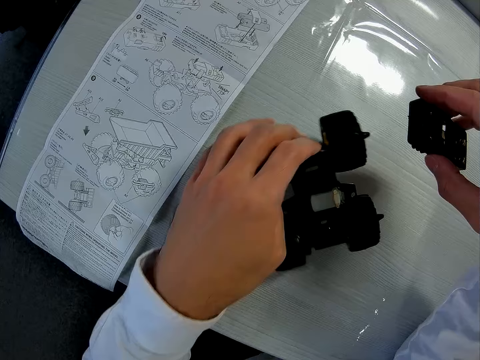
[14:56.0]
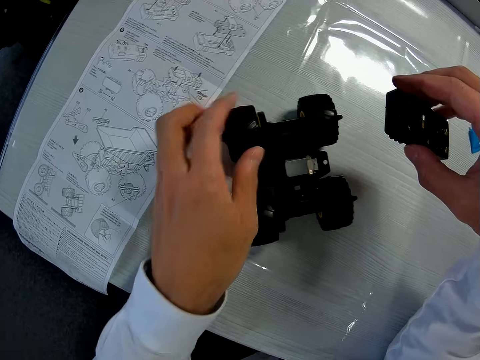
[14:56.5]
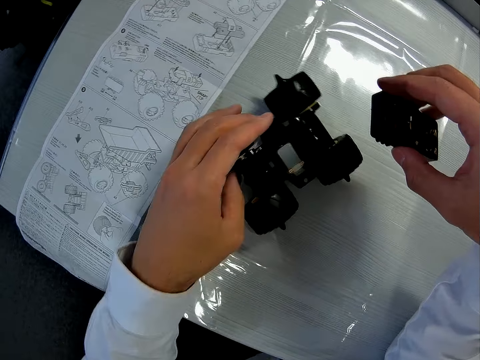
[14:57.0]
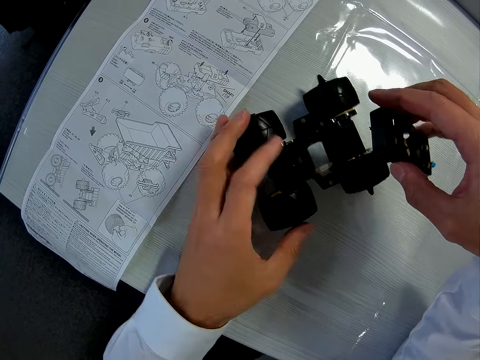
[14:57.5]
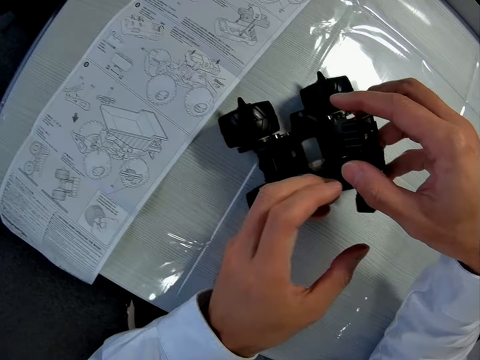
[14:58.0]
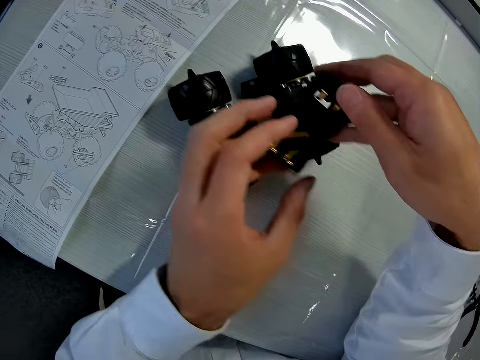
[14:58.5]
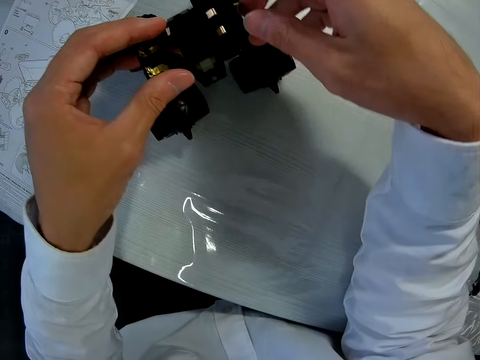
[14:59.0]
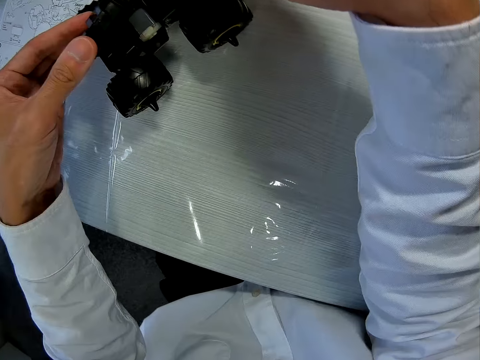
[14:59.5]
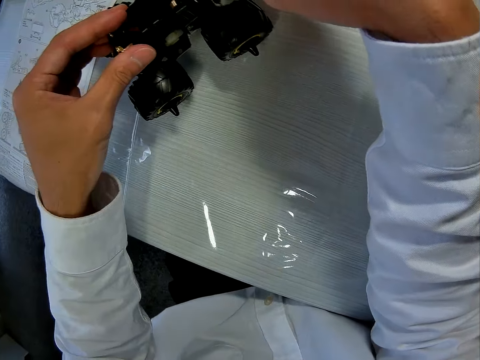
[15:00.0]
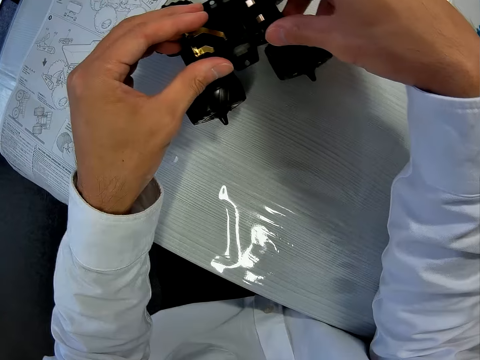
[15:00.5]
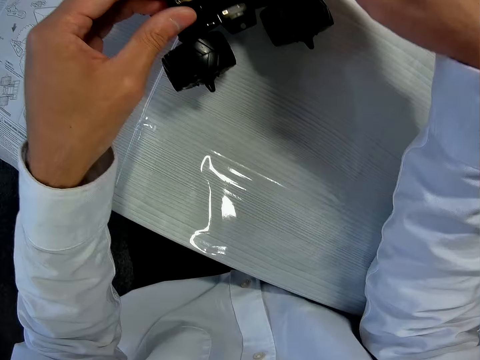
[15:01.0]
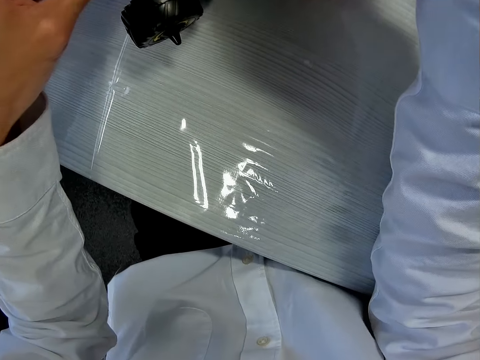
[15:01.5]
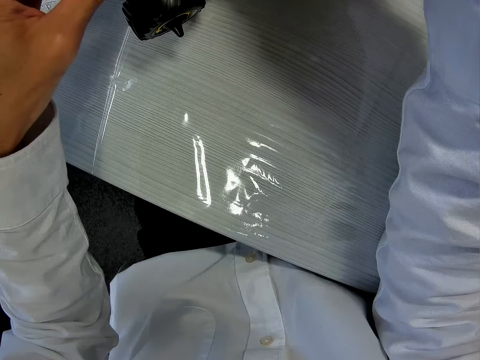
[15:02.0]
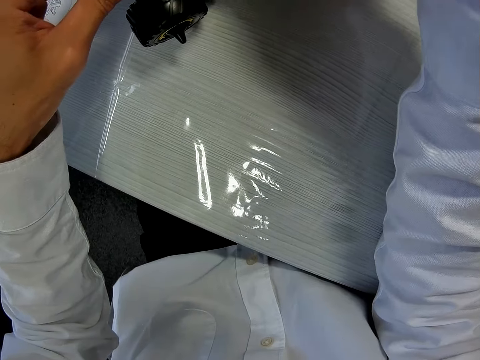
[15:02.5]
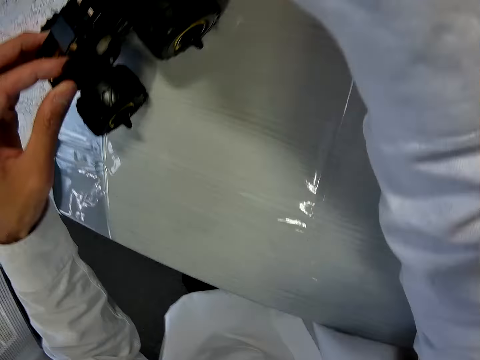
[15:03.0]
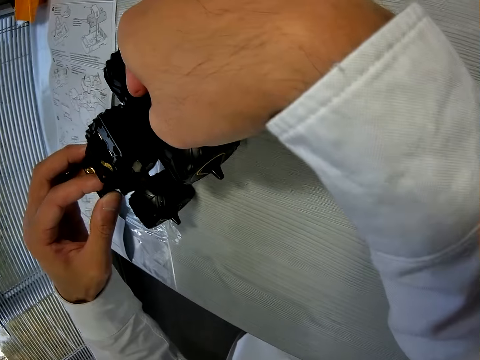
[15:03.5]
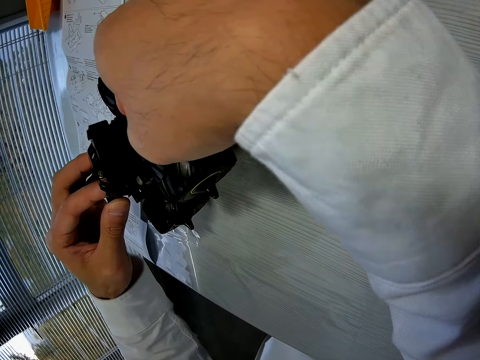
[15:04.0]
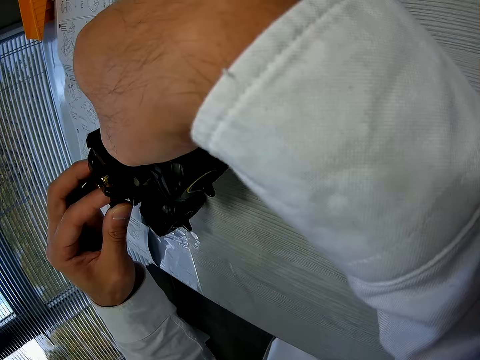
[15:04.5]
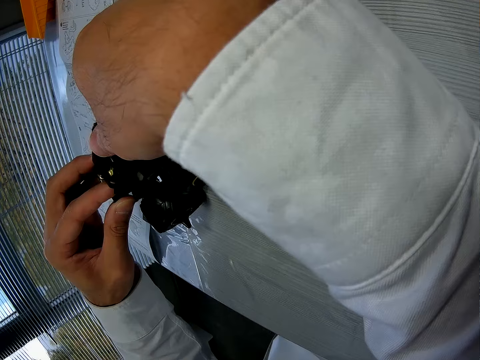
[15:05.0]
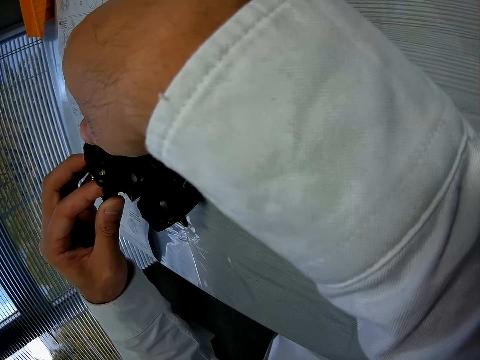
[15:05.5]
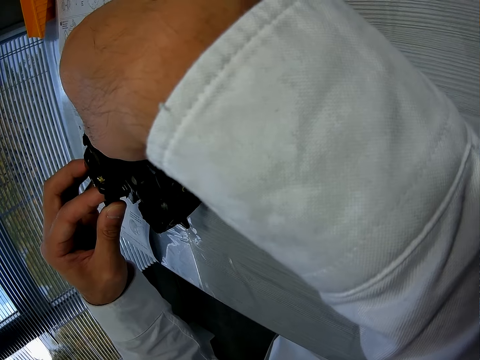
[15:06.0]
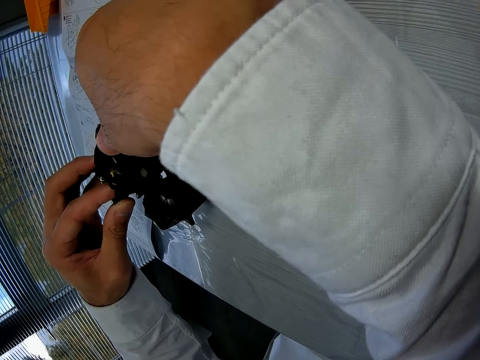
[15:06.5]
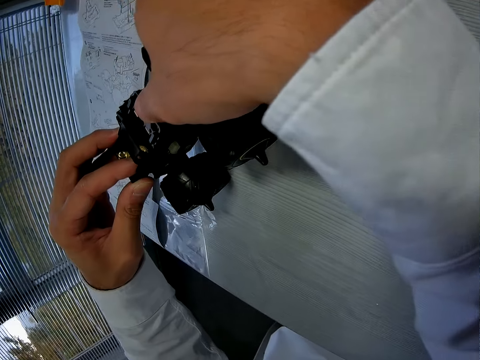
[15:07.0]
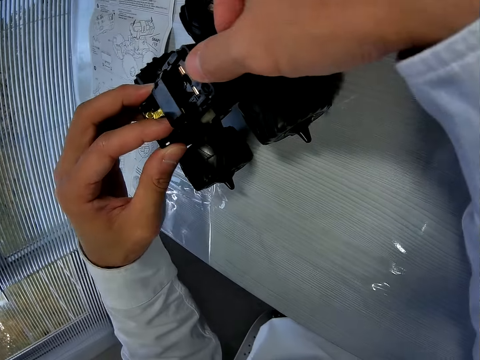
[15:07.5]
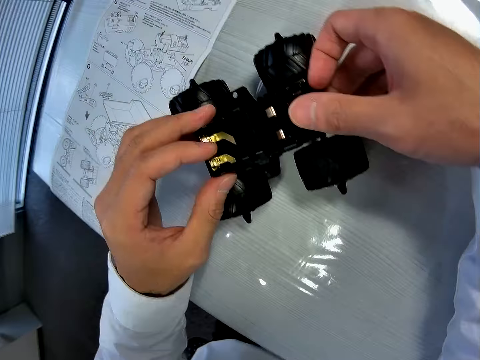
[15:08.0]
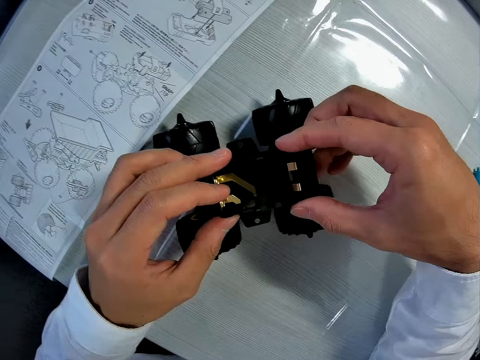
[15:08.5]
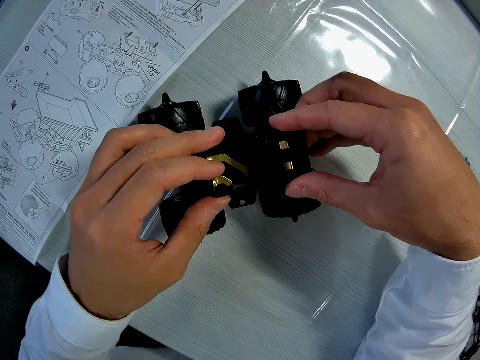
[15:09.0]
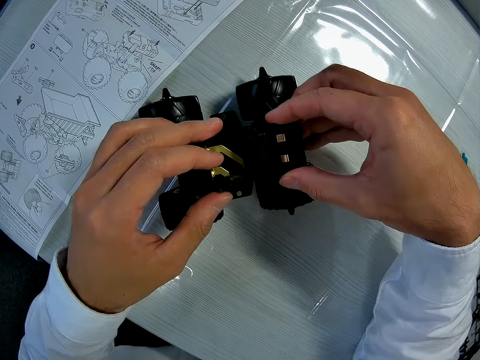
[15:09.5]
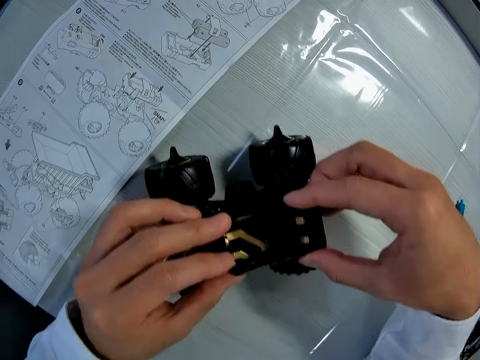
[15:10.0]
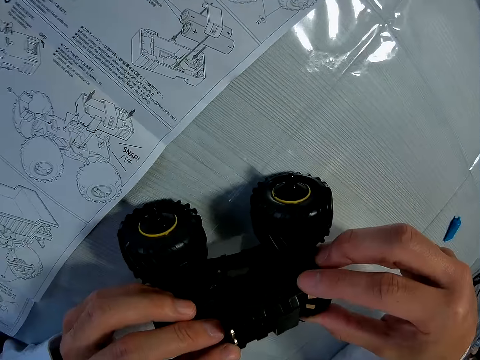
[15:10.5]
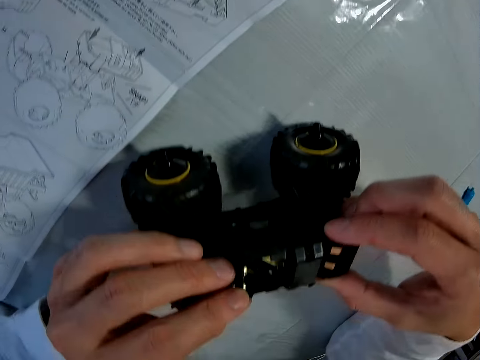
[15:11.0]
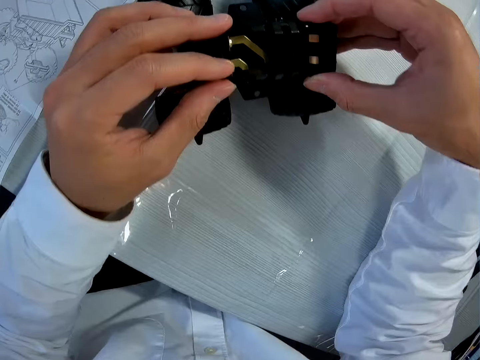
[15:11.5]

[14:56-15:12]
The camera wearer moves the toy wheels. They attach the plastic structure to the toy truck.

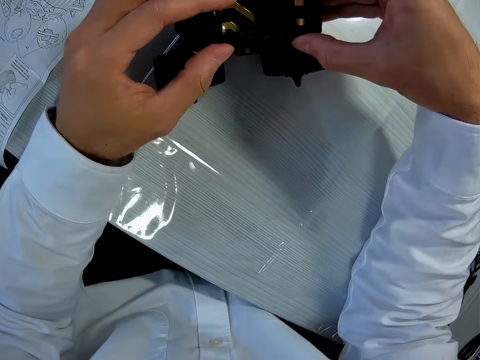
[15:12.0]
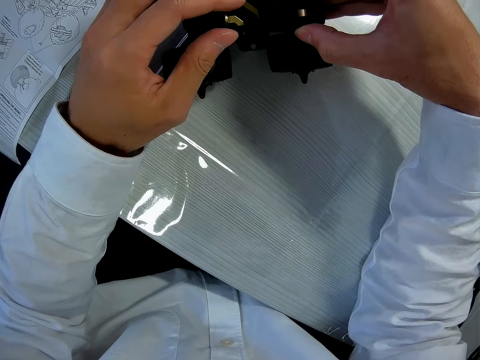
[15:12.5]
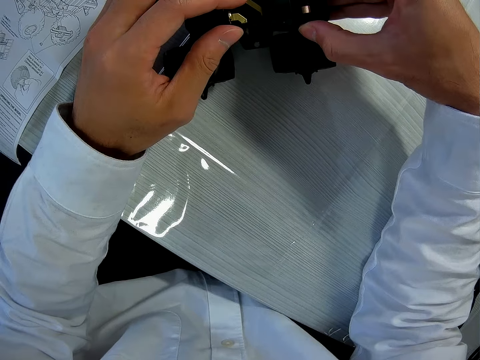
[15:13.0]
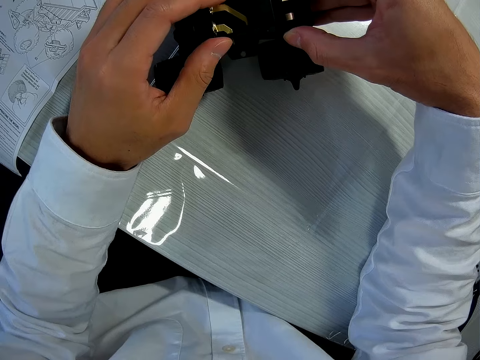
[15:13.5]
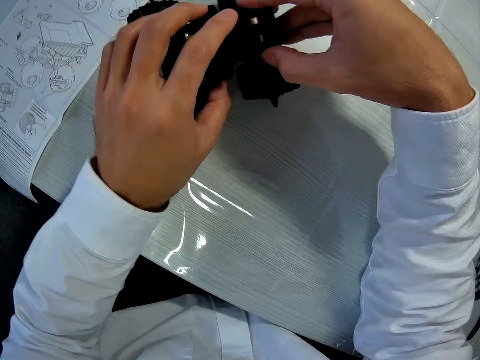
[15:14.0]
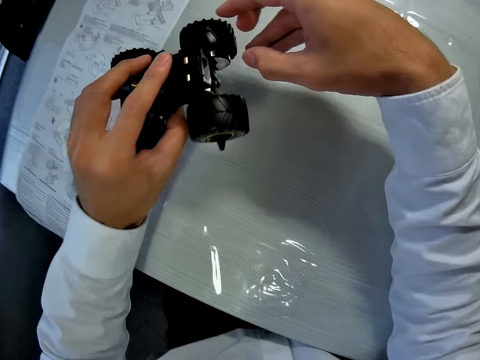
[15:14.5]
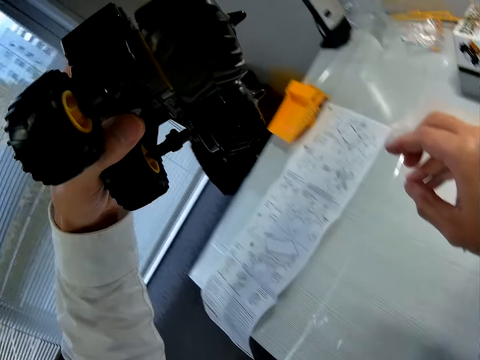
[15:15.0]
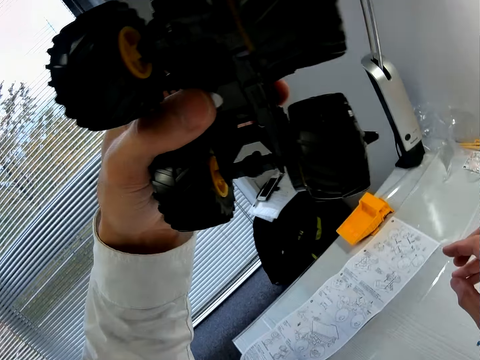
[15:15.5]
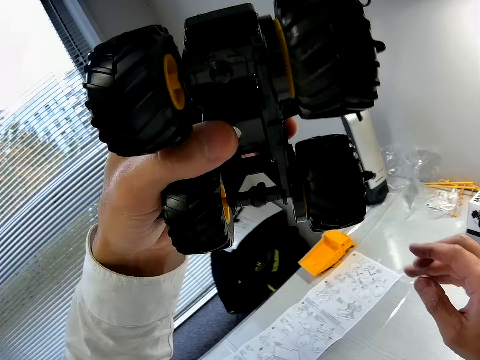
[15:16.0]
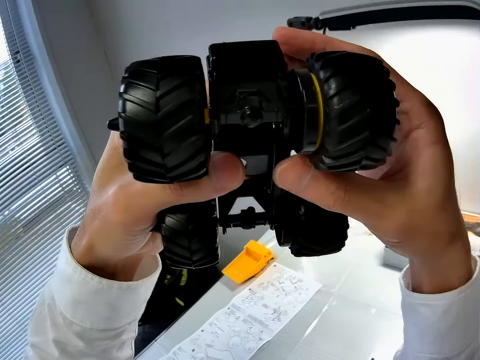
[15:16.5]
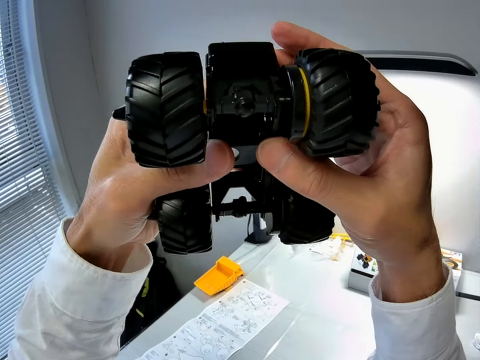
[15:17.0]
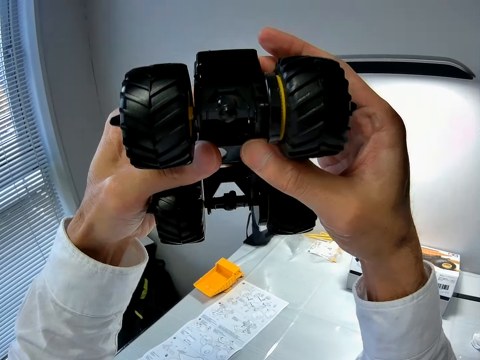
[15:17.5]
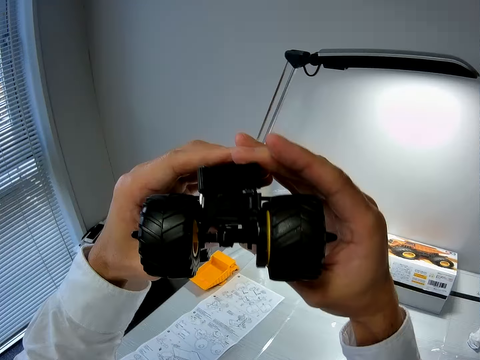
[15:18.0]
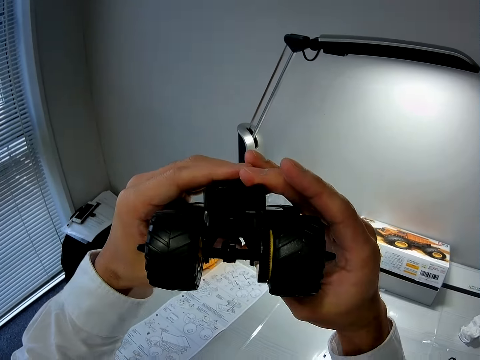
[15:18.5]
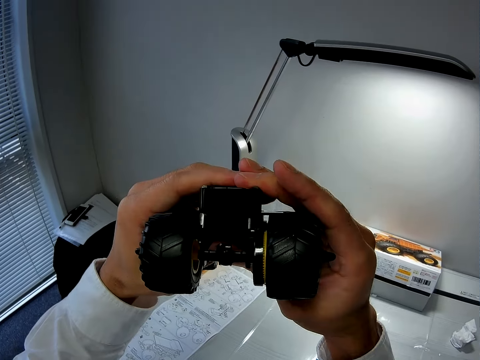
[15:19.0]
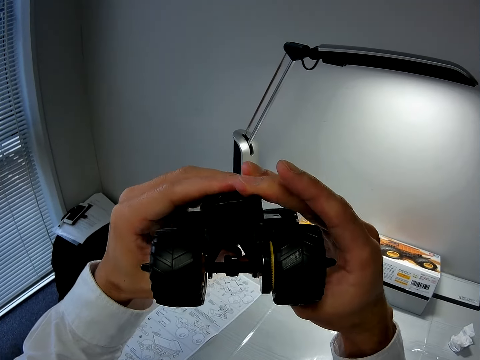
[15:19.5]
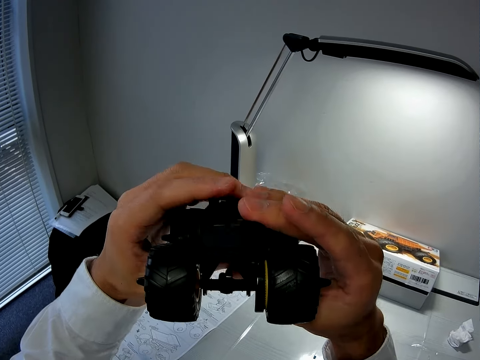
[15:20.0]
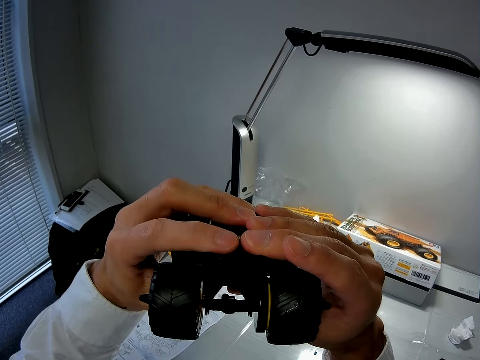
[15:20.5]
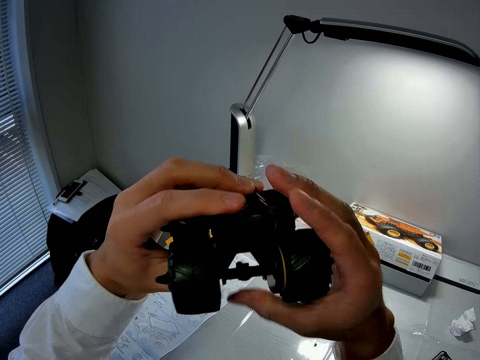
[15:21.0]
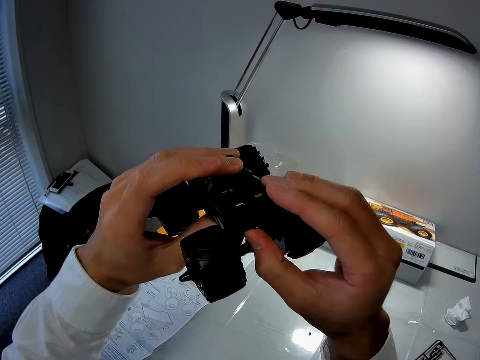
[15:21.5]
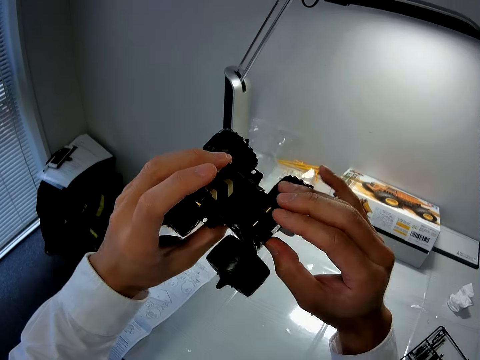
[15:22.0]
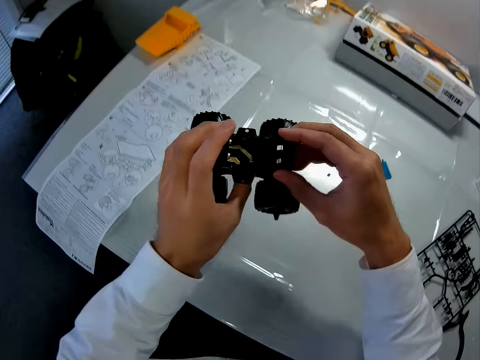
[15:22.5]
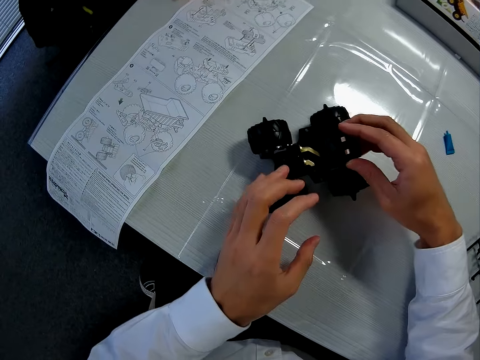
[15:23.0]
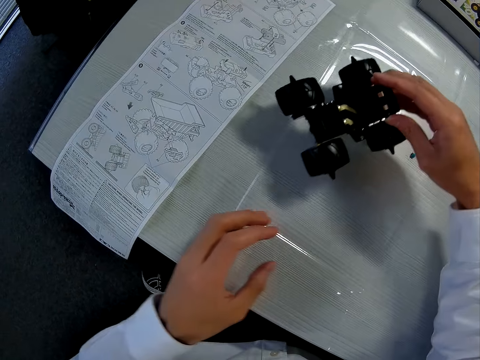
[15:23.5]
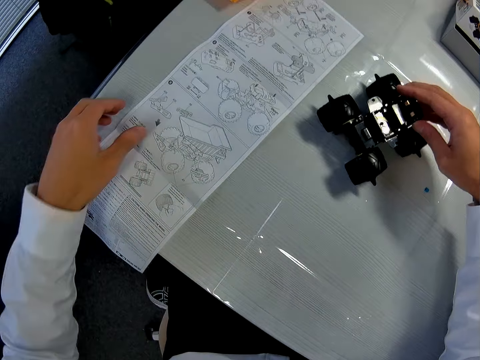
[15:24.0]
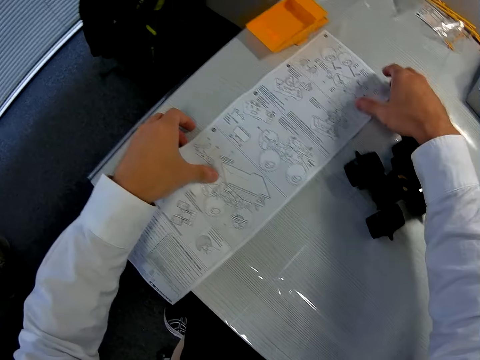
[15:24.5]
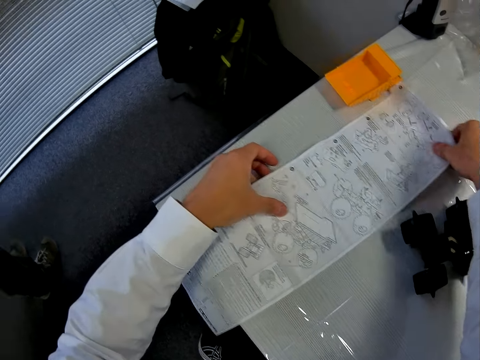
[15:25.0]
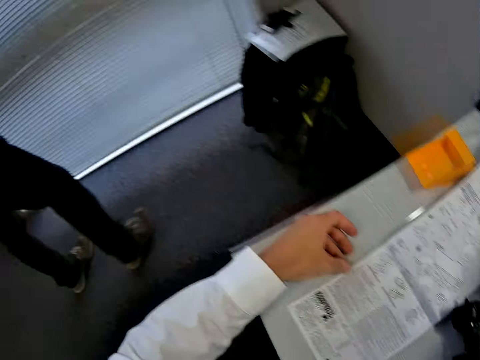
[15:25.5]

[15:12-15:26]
The camera wearer picks up the toy truck. They look at the wheels. They drop the toy truck on the table. They hold the sheet on the table.
